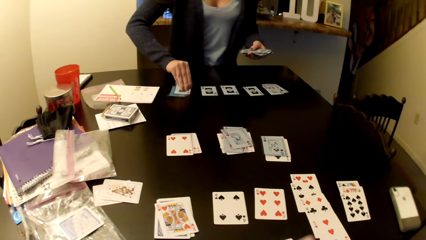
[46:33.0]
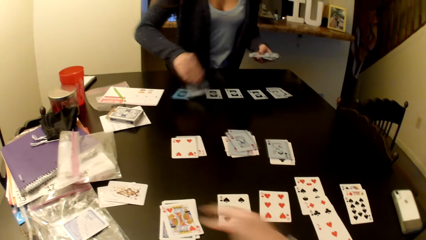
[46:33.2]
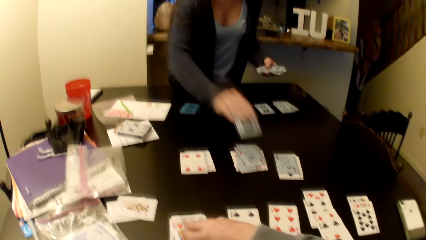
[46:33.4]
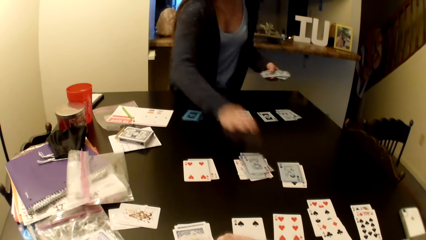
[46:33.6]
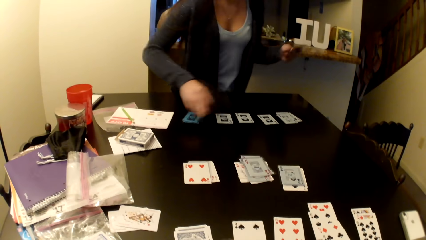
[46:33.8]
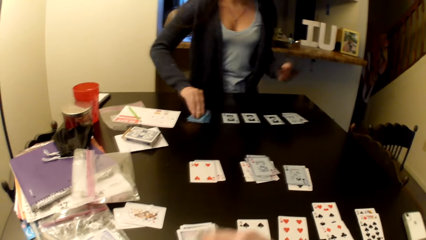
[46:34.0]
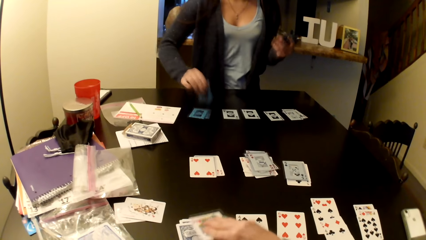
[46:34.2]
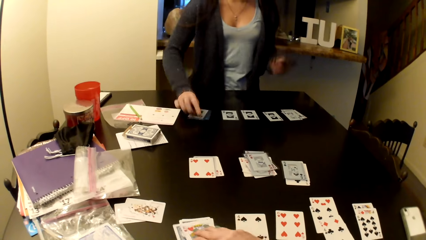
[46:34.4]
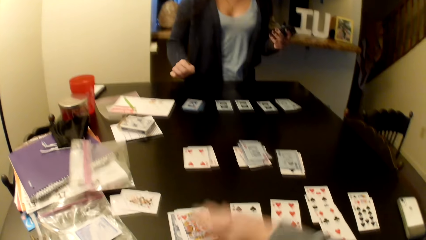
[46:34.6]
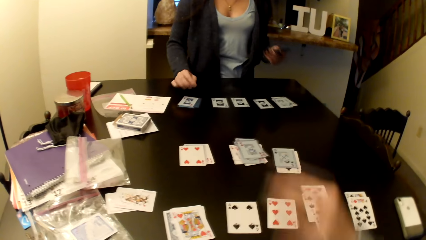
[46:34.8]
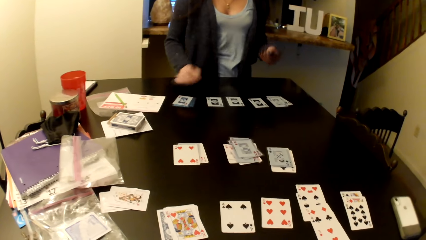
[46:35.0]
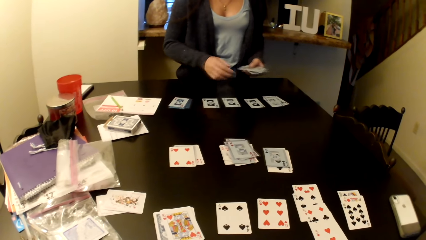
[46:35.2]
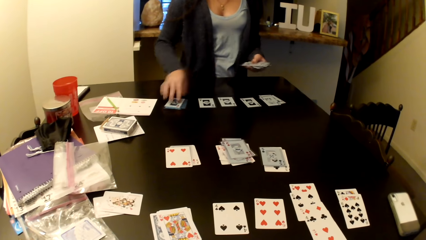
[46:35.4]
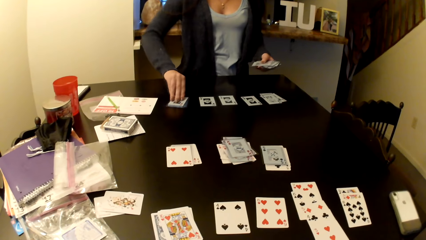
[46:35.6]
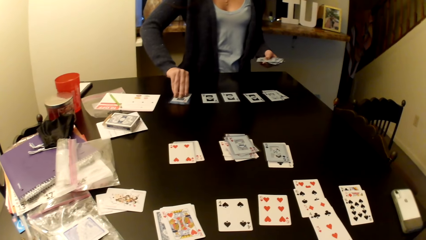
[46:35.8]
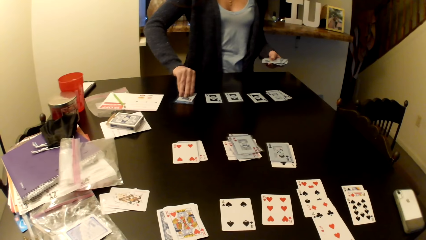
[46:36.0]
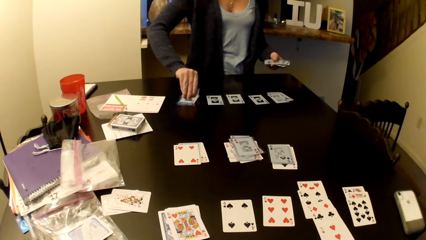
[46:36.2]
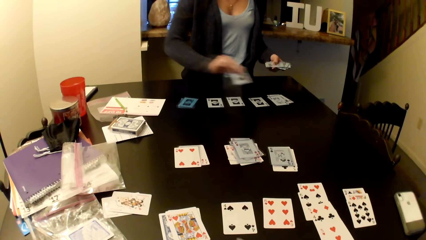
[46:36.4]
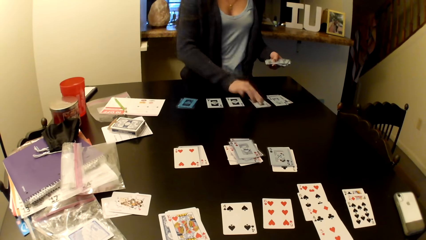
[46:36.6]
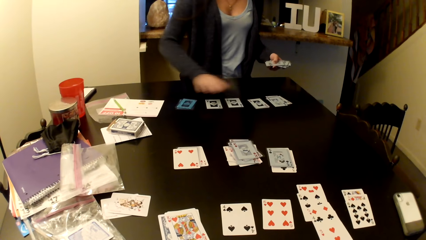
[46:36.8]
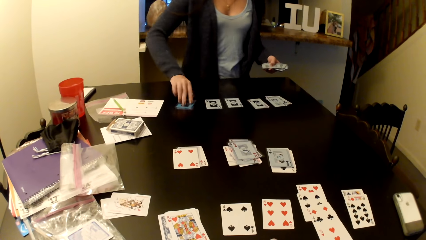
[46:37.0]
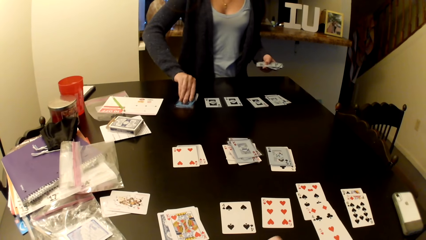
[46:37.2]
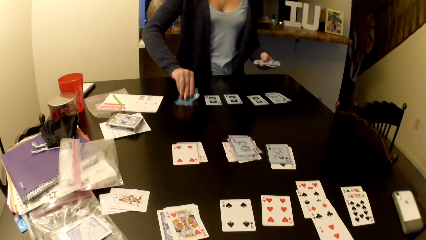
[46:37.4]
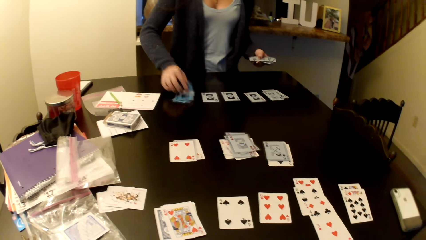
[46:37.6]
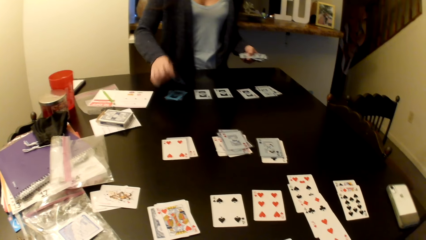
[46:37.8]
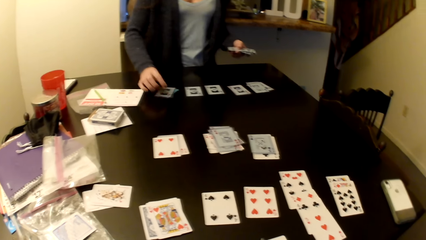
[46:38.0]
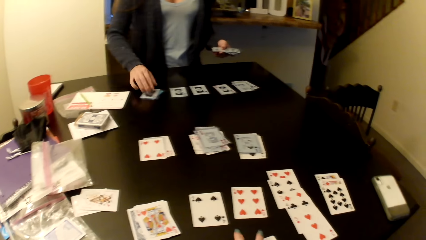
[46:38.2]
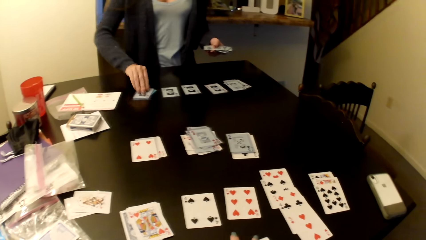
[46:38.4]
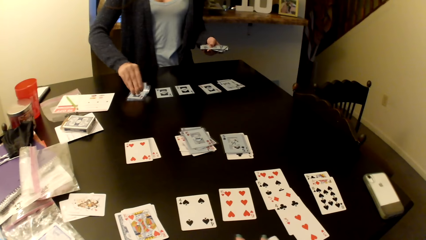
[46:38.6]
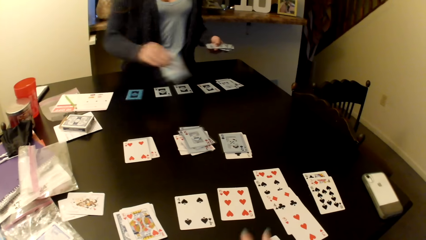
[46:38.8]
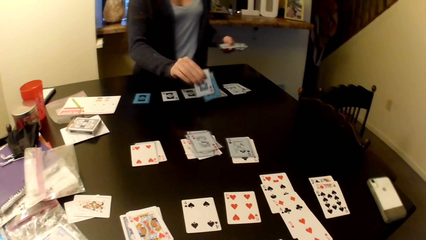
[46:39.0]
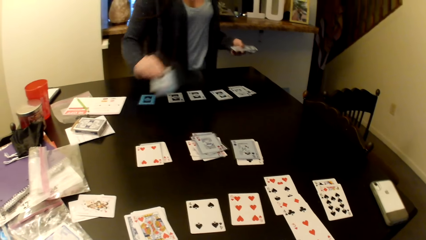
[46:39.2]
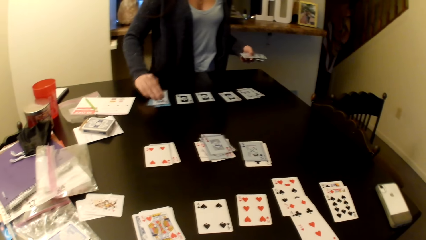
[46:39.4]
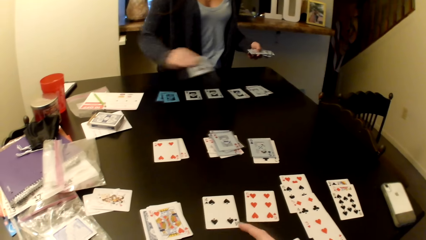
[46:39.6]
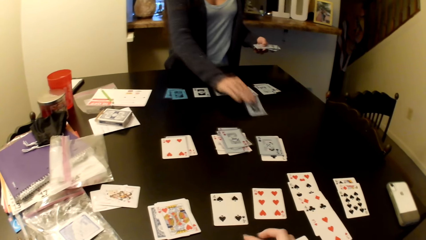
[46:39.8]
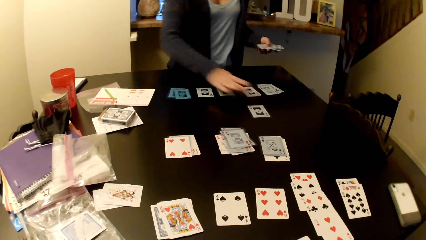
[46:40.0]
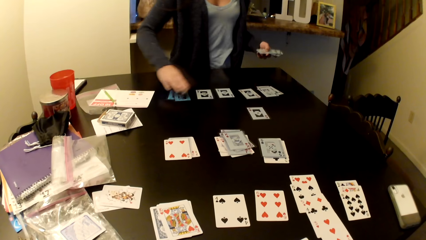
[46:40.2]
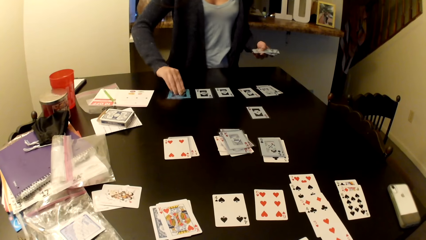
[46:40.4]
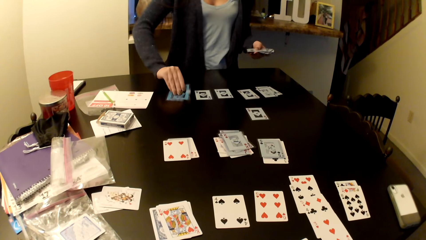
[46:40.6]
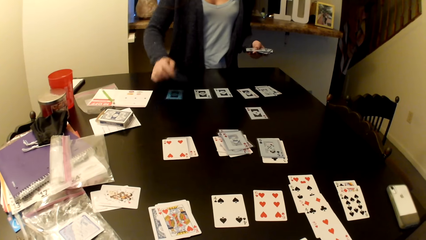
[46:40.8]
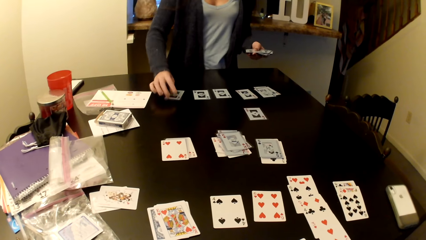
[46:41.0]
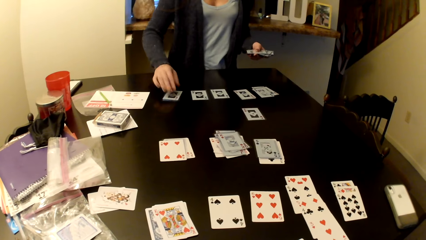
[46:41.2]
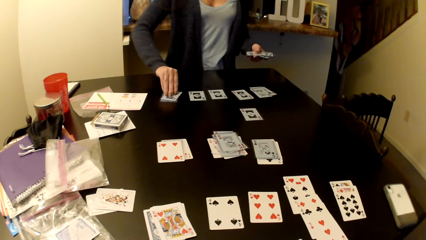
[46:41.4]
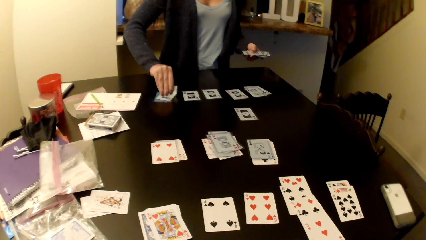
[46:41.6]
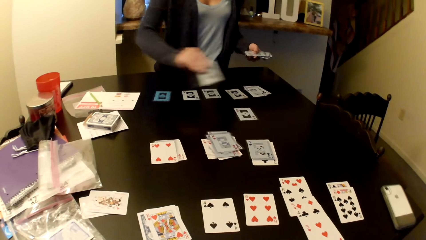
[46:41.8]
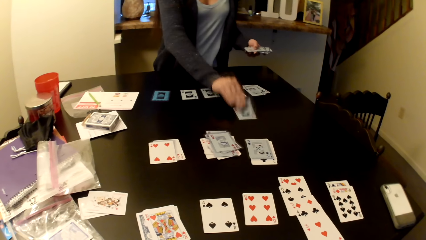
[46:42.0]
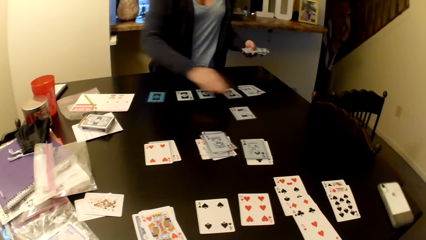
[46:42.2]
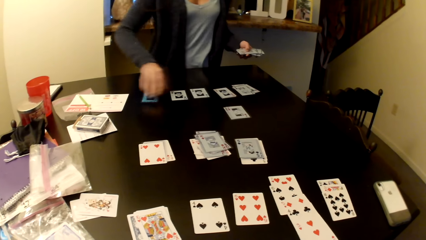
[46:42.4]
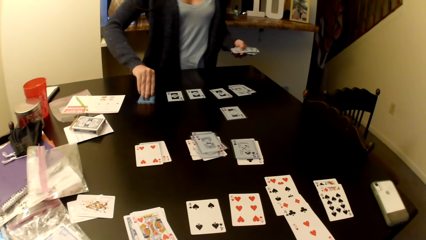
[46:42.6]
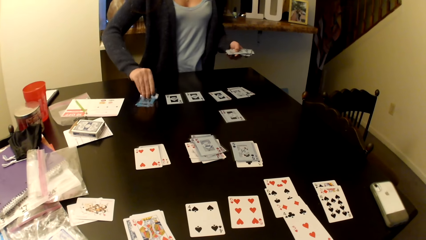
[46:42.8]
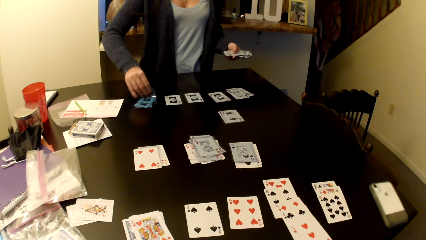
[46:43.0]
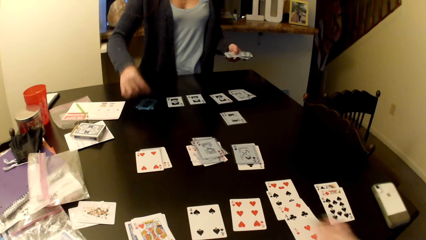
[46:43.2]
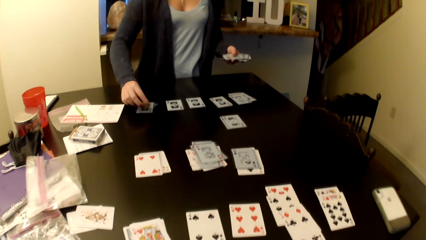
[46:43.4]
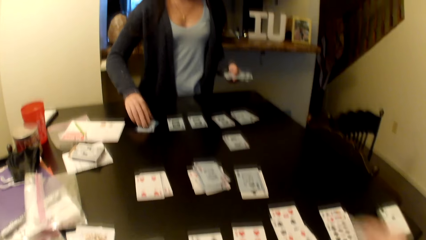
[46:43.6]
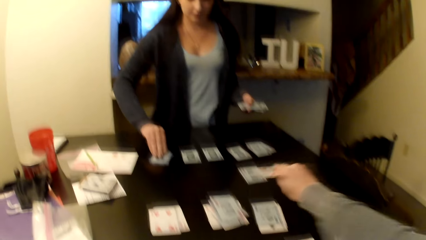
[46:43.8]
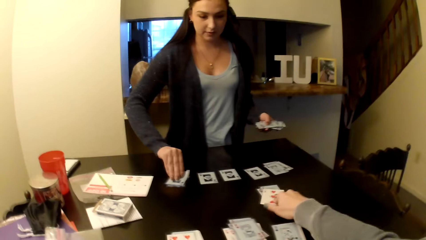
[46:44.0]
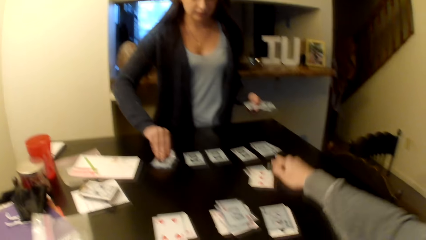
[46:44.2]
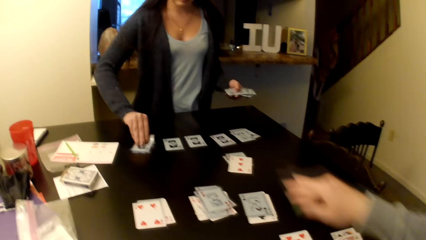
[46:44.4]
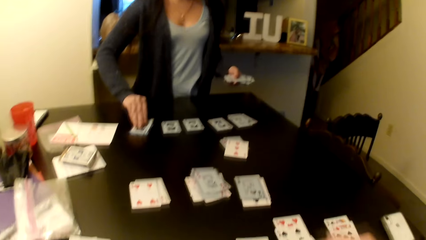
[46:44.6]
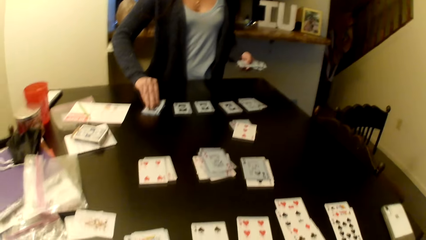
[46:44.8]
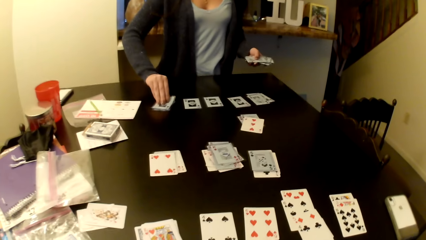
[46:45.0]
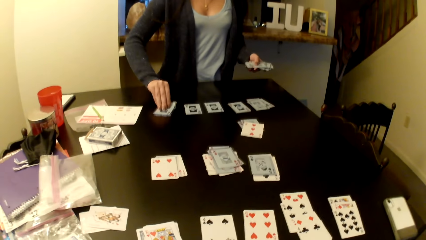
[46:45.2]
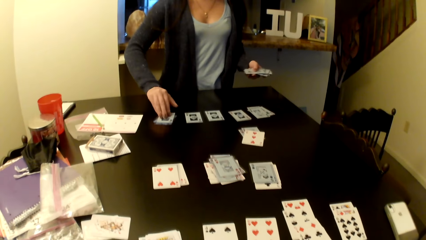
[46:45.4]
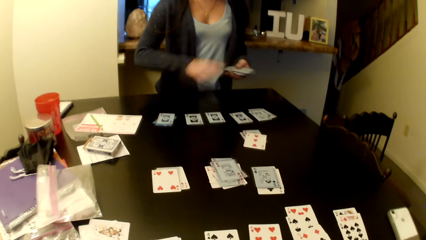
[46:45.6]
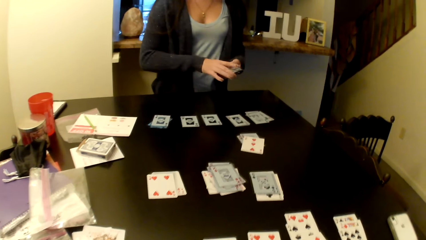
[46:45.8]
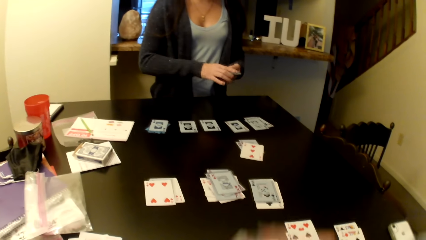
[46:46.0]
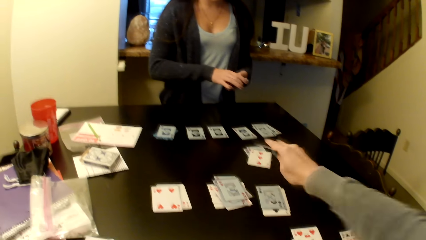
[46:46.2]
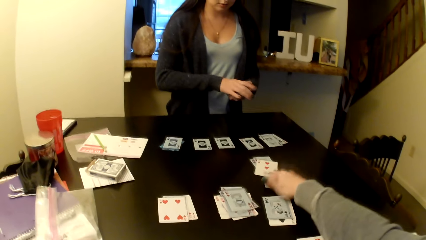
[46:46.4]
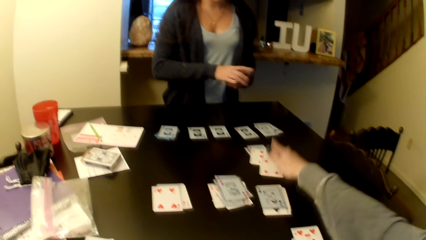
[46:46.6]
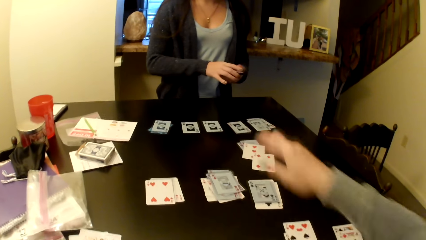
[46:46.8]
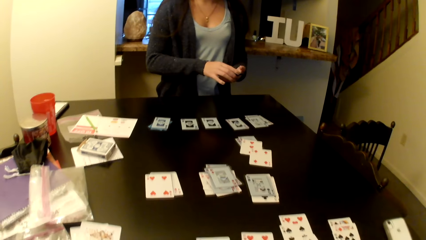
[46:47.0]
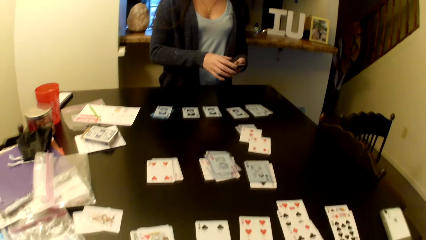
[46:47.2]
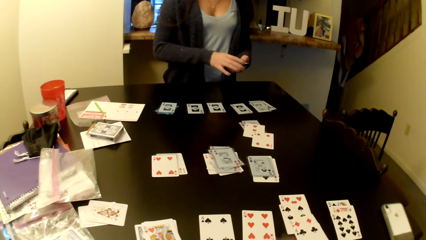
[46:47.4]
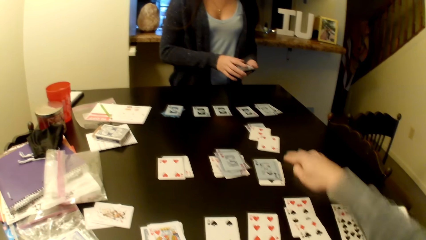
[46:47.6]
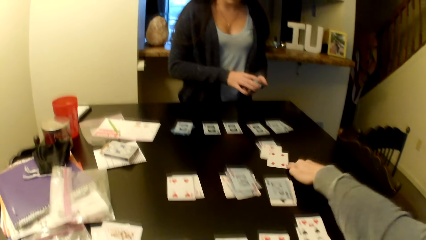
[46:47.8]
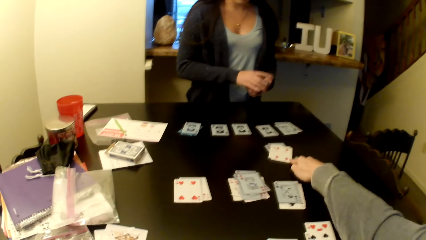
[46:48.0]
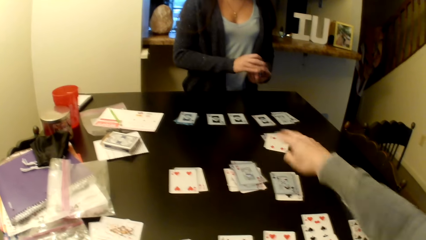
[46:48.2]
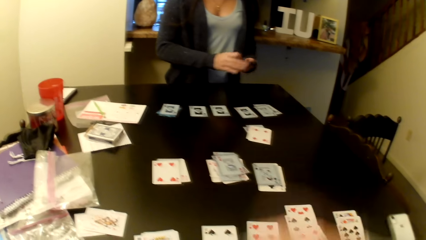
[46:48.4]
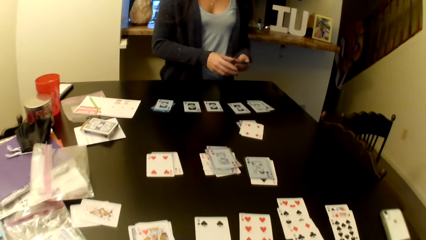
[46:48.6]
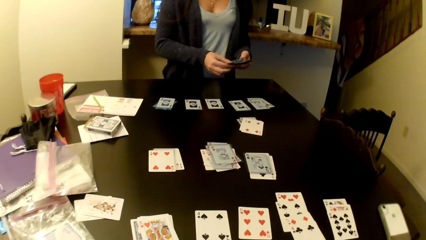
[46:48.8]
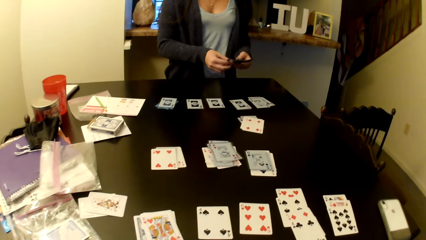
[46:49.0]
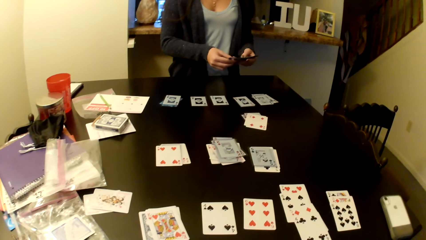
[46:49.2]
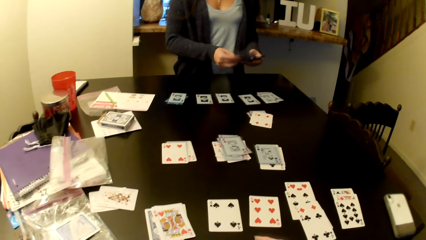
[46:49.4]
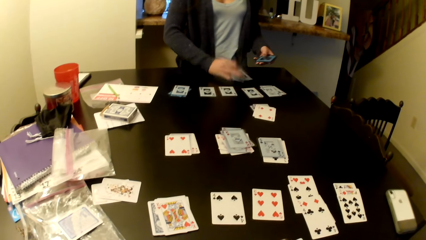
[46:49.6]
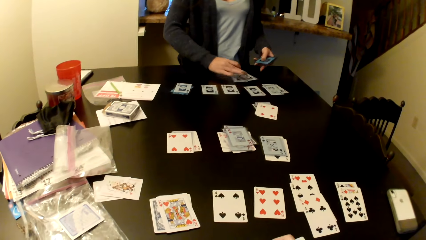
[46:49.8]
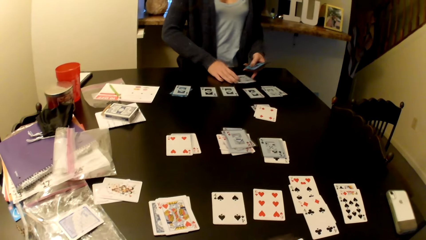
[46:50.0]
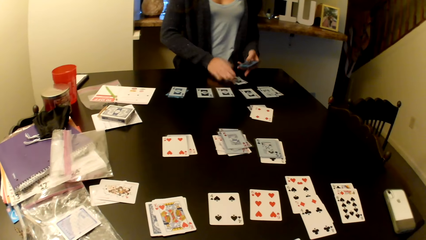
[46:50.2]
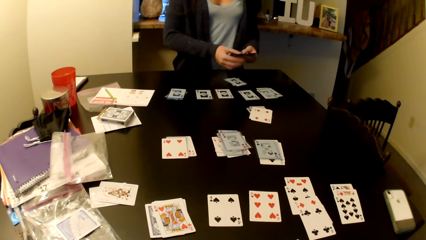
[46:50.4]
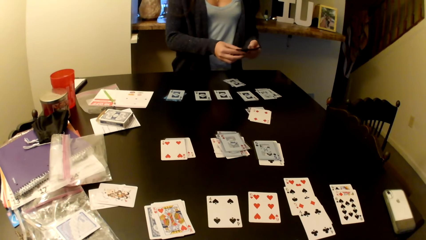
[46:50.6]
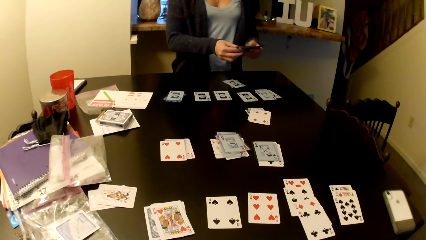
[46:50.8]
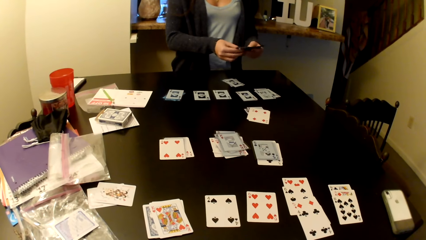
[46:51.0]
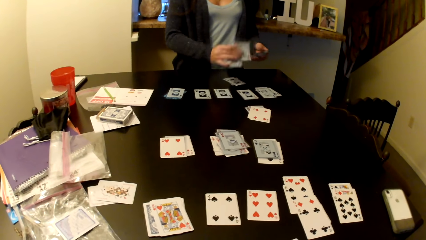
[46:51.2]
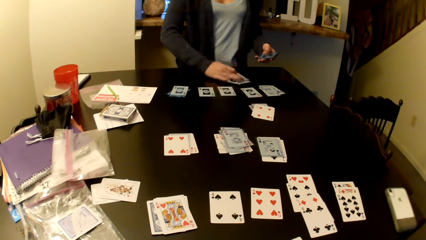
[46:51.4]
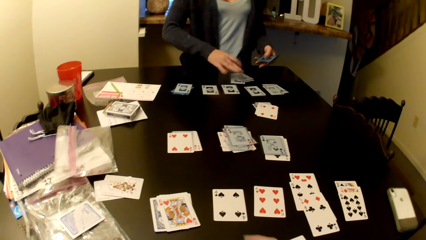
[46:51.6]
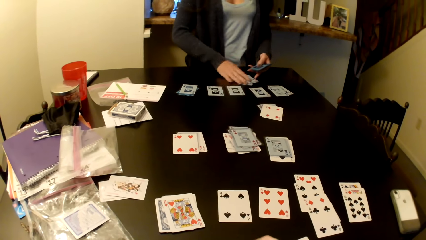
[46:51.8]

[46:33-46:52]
A woman picks the card from the card, puts the card on the table, and picks the card. The woman puts the card on the table, picks the card, and puts the card on the table. The woman picks the card on the table. The camera wearer places the card on top of other cards on the table. They put the card on the table. The woman shuffles the card and selects cards on her hands. The woman places the cards on the table.
